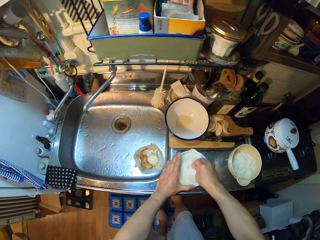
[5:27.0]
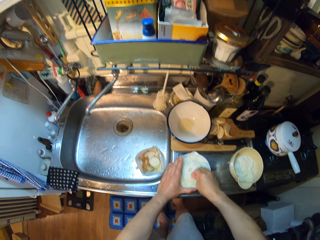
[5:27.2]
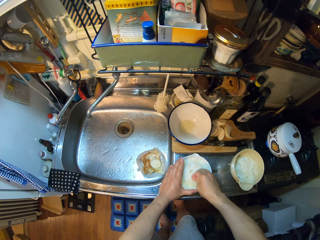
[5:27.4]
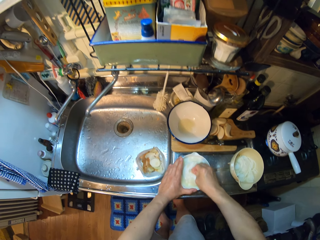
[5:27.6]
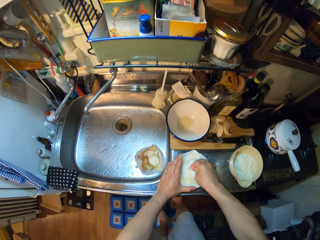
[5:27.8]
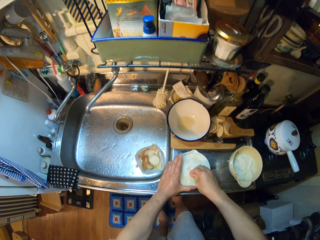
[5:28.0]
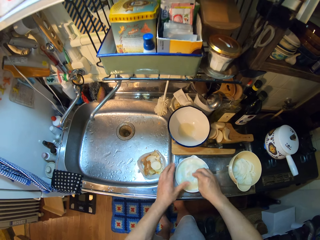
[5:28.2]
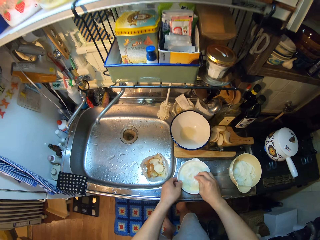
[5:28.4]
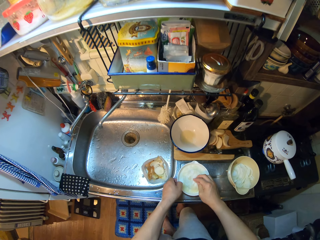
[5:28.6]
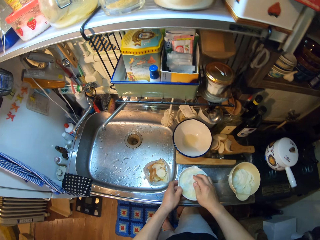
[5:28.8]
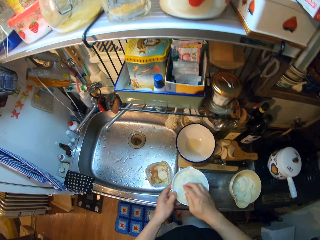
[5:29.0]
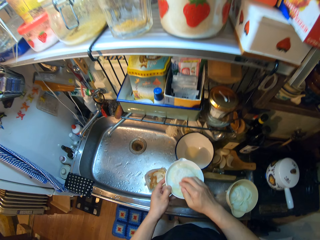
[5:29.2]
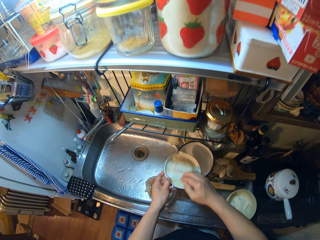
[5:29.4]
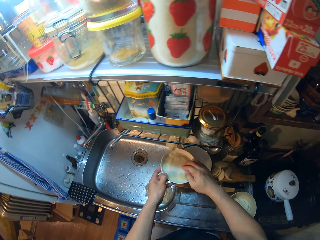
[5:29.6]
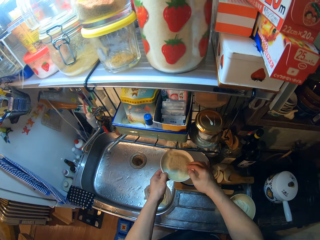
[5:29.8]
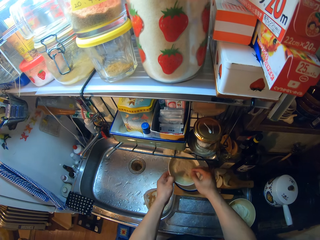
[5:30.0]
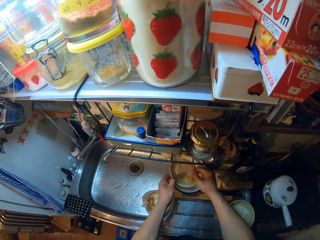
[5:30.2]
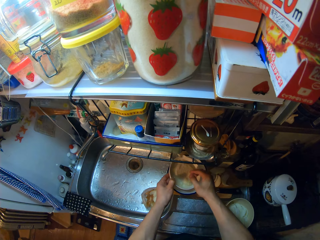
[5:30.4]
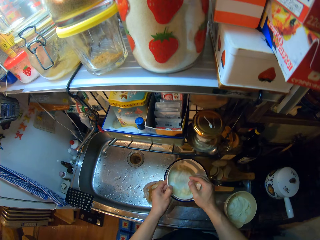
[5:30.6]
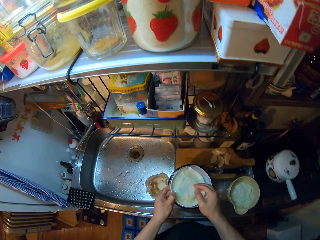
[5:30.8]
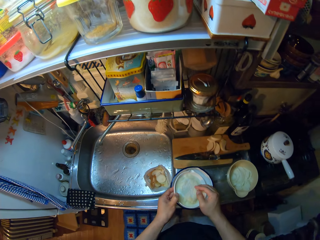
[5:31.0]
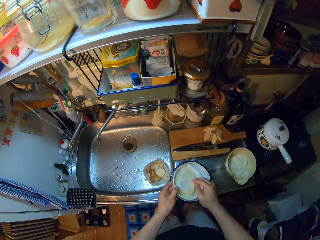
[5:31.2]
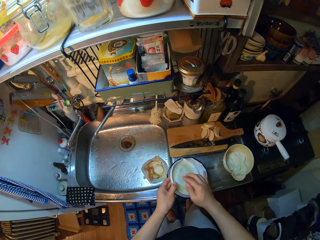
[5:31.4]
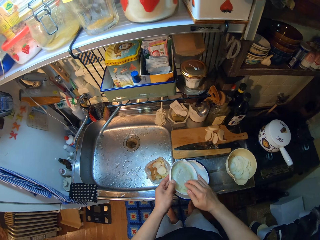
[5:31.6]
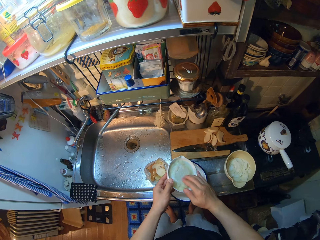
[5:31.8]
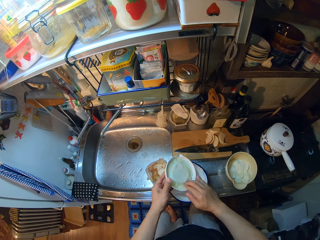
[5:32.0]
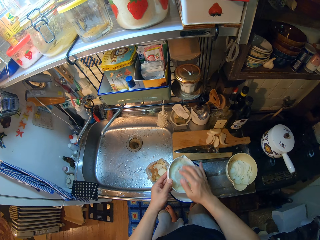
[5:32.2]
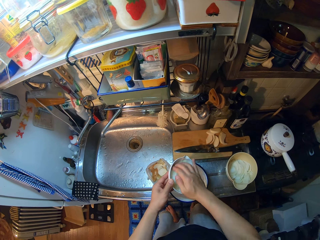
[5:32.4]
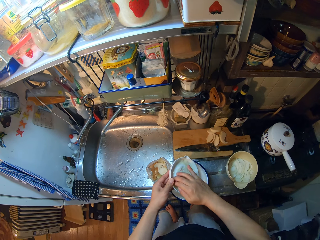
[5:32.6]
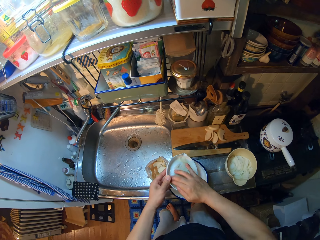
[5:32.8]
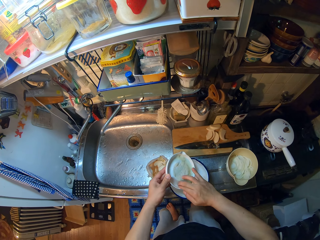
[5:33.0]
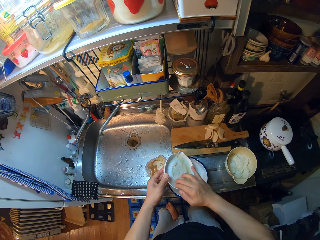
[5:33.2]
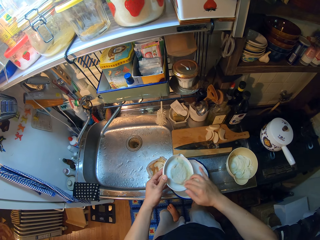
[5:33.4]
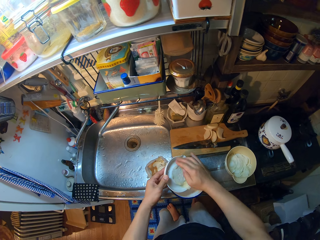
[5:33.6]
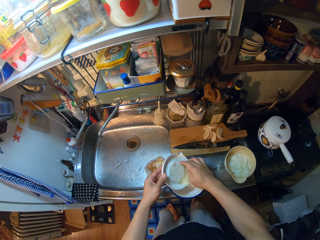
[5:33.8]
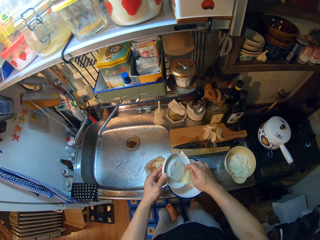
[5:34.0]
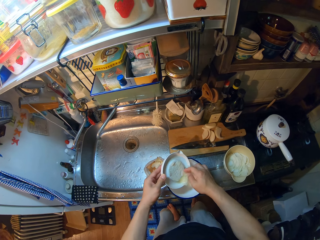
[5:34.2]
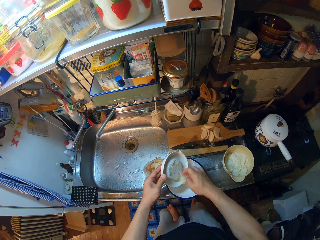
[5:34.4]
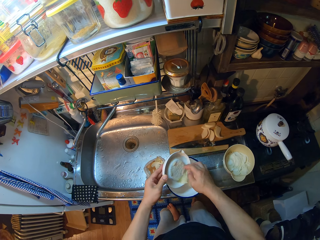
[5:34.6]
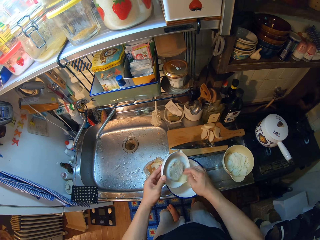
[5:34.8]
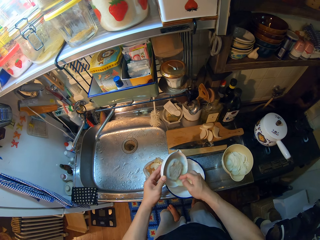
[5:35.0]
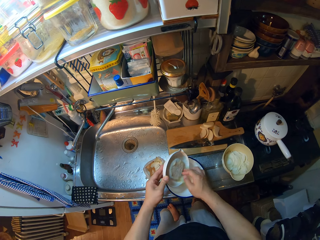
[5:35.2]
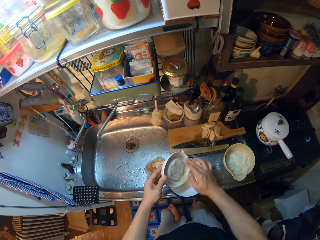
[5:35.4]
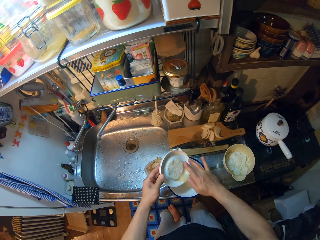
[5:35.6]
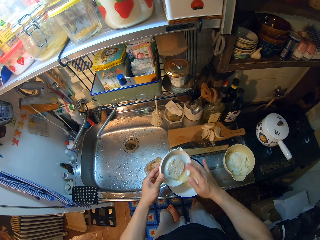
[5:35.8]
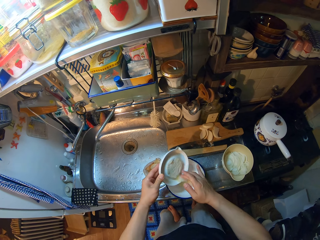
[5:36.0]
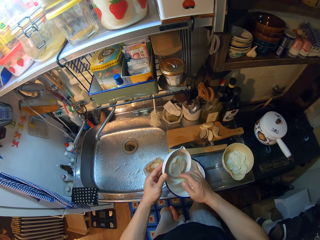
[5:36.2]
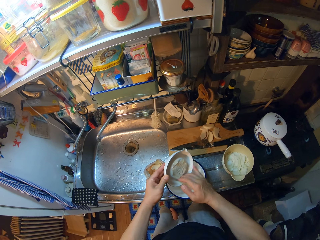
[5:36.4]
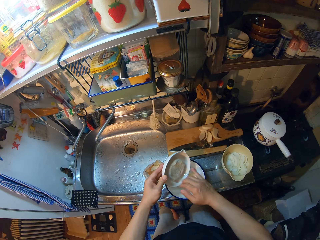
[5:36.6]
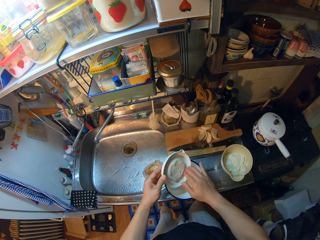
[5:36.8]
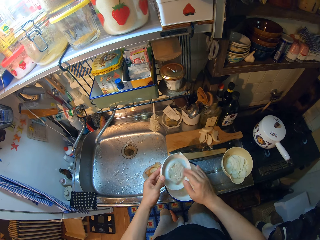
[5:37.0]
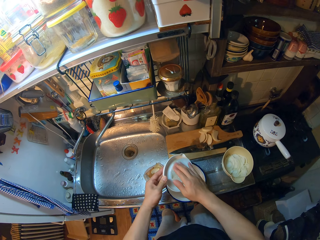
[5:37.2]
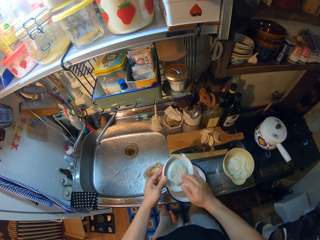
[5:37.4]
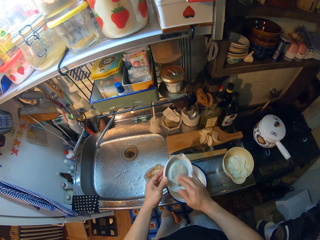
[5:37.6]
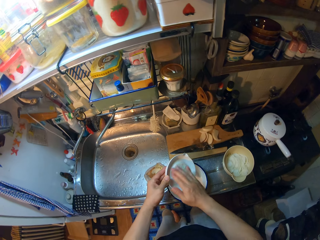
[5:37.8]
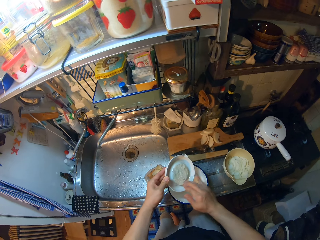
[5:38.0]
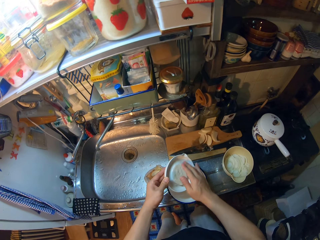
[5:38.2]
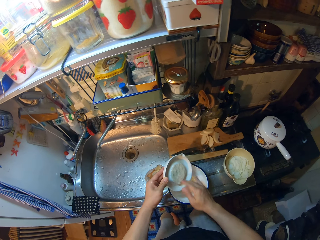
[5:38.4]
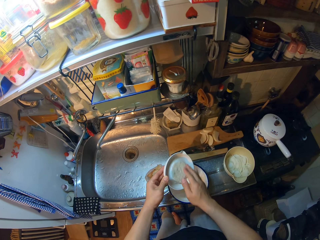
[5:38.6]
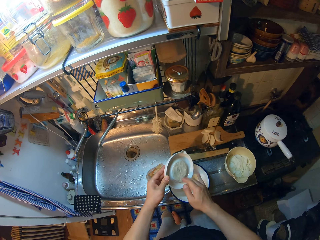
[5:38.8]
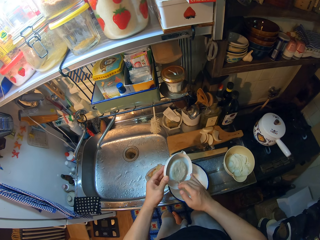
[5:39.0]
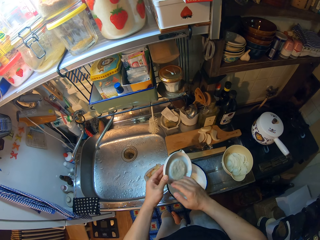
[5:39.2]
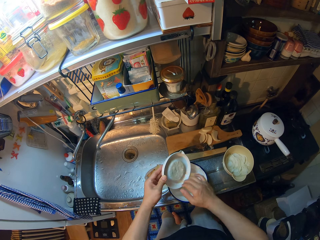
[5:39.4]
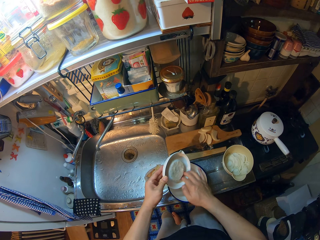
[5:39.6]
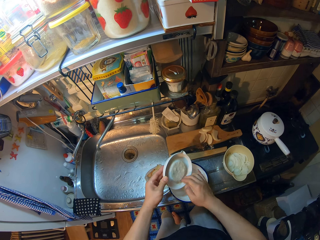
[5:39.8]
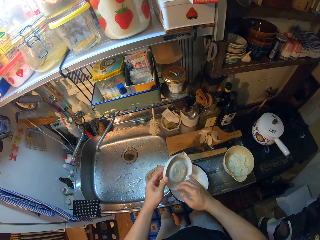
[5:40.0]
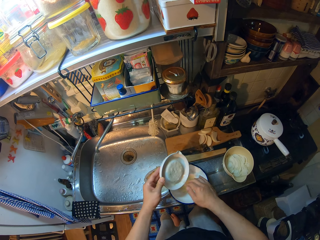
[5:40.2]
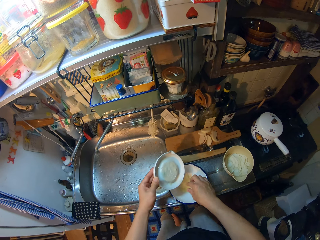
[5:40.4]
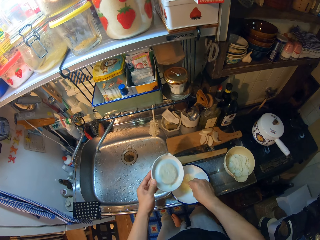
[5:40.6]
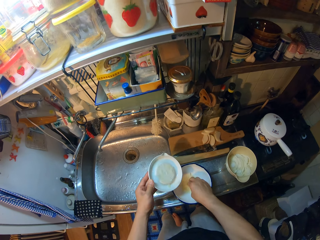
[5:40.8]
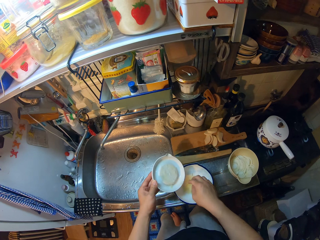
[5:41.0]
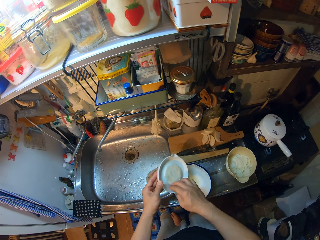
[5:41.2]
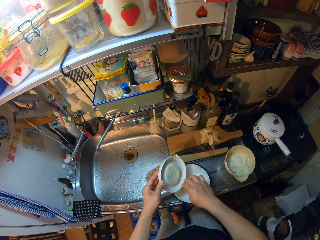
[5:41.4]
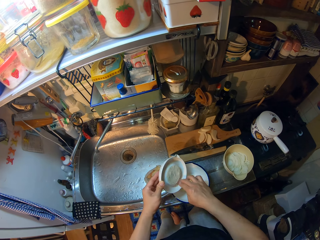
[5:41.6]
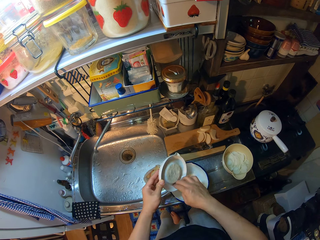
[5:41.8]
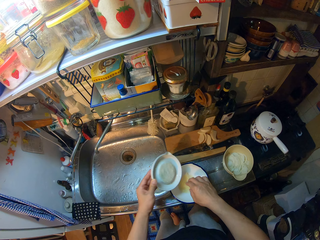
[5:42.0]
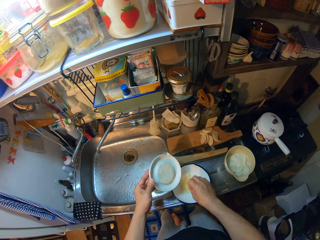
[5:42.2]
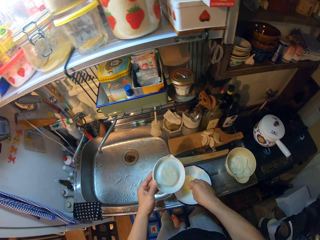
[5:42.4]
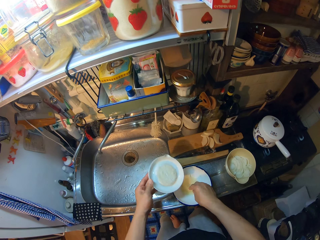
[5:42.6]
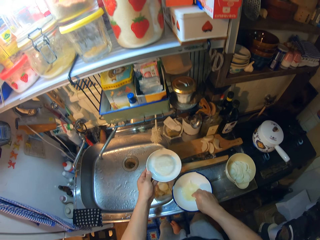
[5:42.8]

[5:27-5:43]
The camera wearer lifts the mixing plate. They raise the grater from the sink. They move the bowl or plate on the sink. They pour something on the plate. They put grated daikon into the bowl.

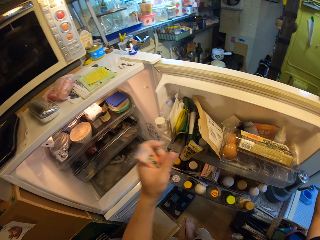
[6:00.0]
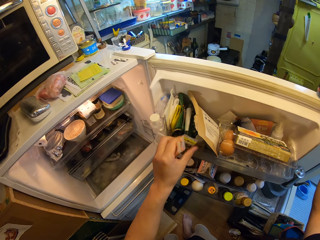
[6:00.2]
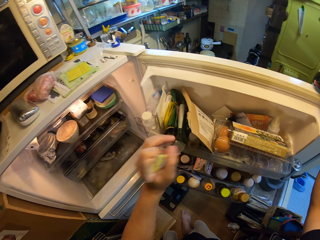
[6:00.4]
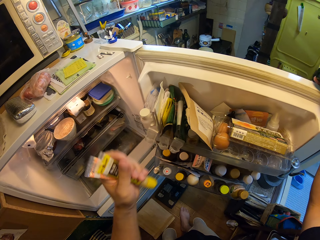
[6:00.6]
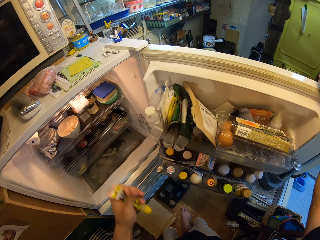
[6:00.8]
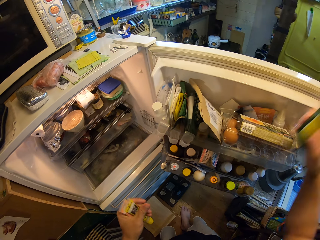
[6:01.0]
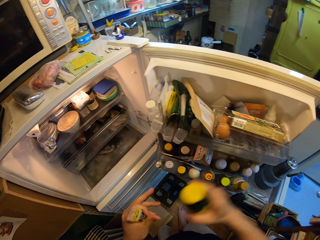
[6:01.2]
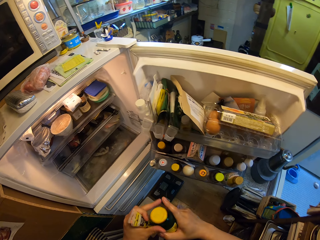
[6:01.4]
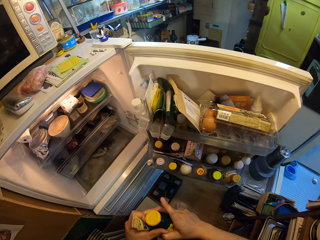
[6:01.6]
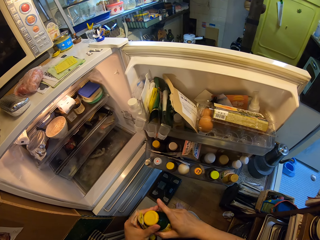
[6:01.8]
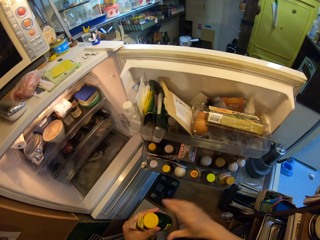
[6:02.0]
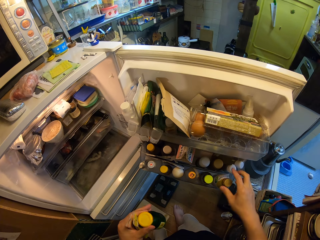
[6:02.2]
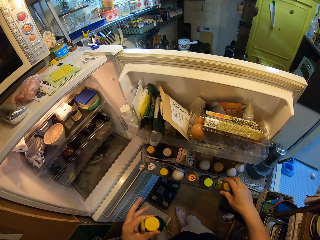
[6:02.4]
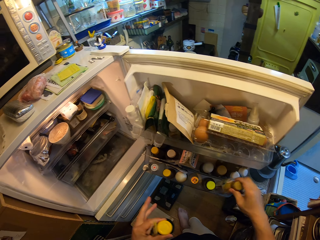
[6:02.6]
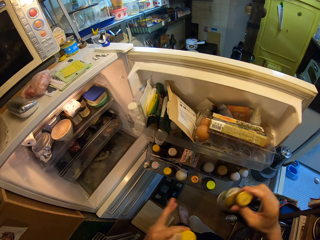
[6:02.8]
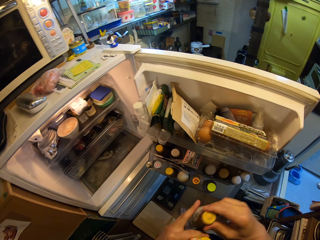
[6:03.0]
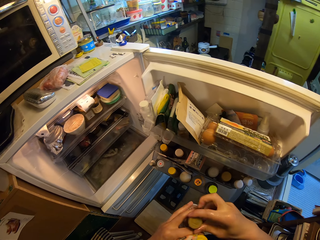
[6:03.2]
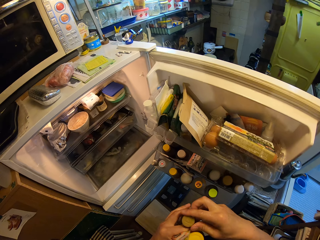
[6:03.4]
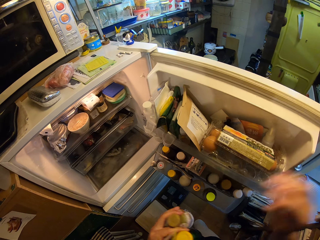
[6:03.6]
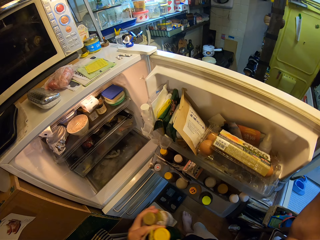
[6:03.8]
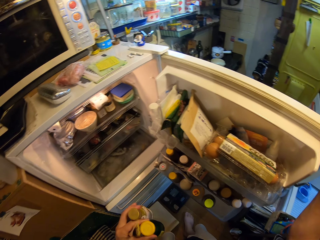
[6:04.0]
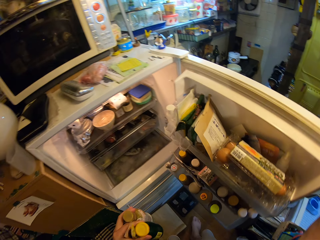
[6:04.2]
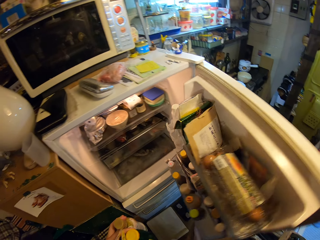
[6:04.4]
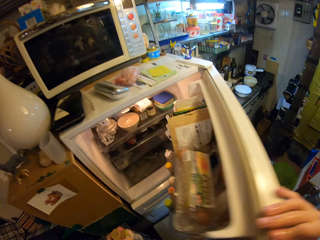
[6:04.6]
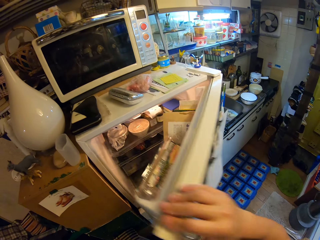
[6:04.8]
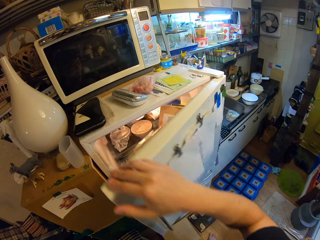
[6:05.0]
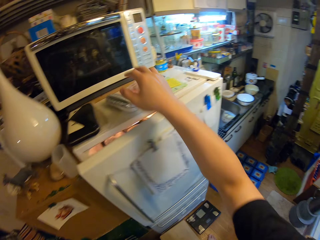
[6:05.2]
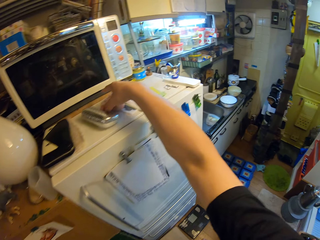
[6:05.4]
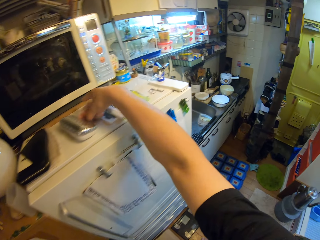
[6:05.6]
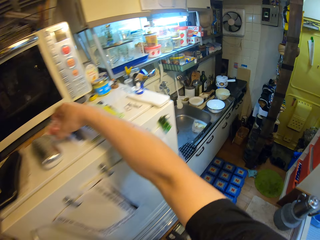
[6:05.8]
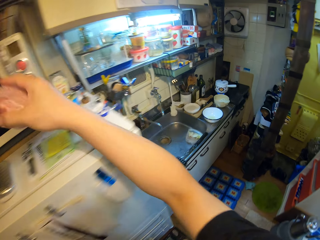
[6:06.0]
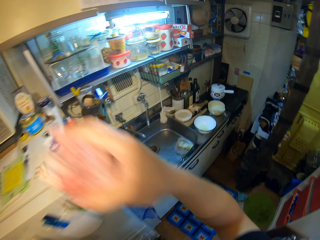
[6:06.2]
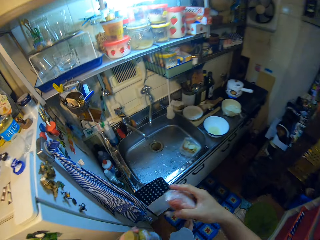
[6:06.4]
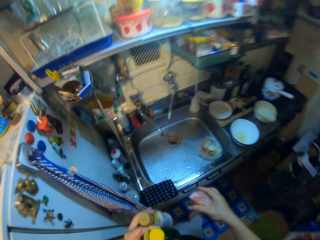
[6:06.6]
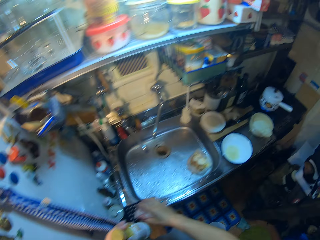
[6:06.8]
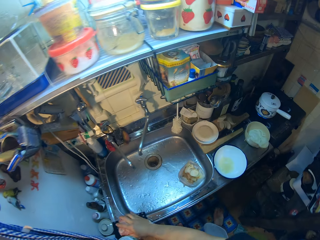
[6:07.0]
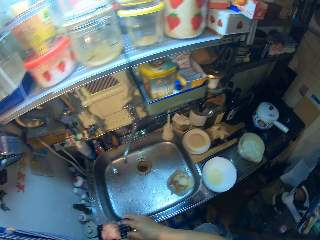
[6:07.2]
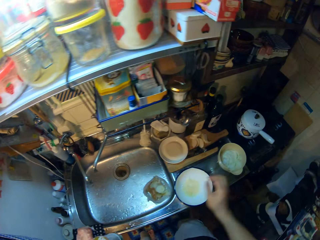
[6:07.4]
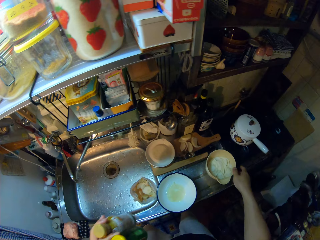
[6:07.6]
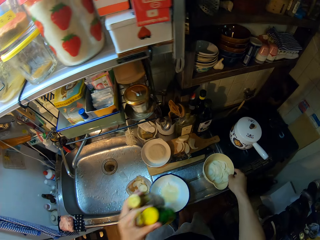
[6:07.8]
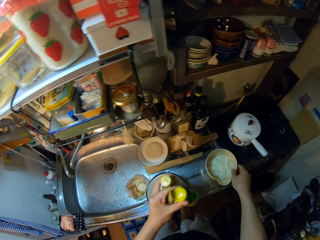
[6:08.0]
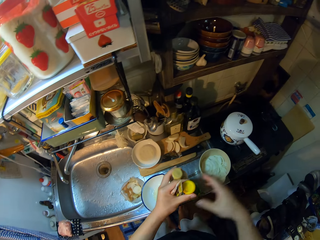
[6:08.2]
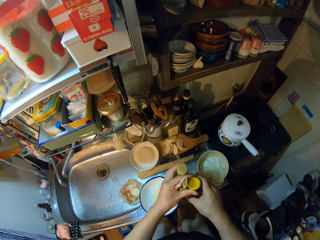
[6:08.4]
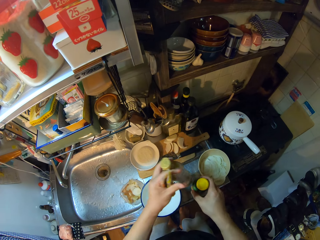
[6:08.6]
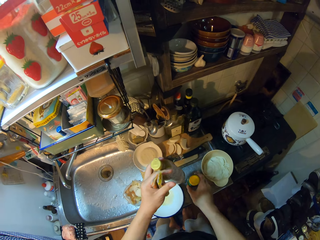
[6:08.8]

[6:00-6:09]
The camera wearer passes the green bottle to her left hand. She picks up another bottle from the fridge. She passes the bottle to her left hand. She closes the fridge. She picks up meat from the top of the fridge. She moves in the kitchen. She places the meat on the sink. She moves a plate of onions on the sink. She drops the green bottle on the sink. She exchanges the hand holding something.
